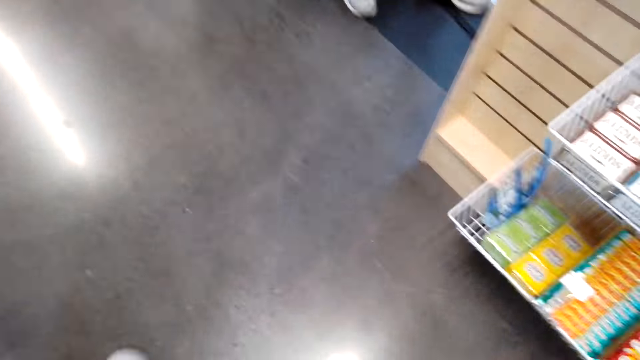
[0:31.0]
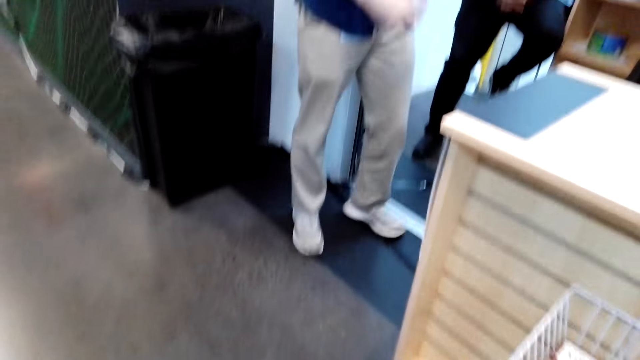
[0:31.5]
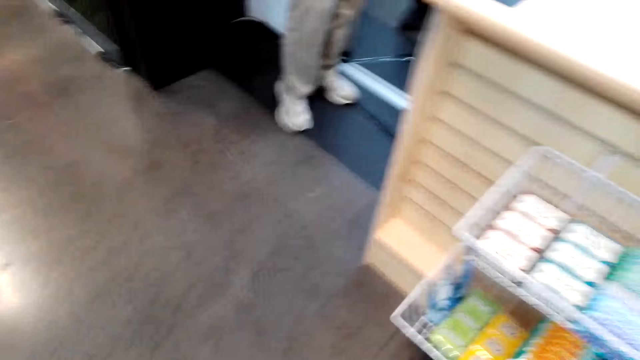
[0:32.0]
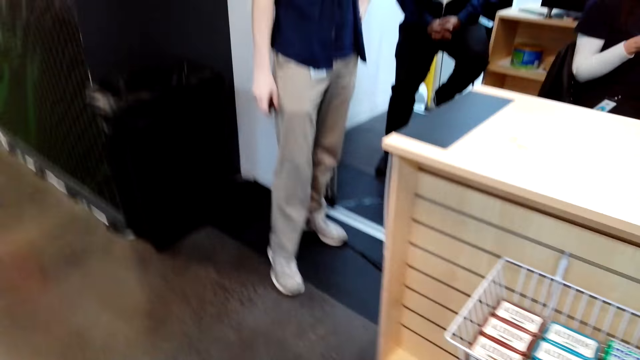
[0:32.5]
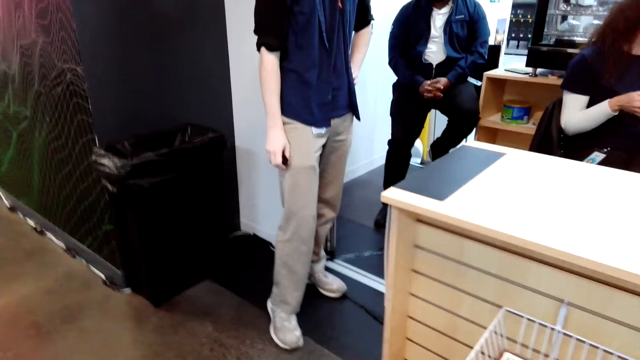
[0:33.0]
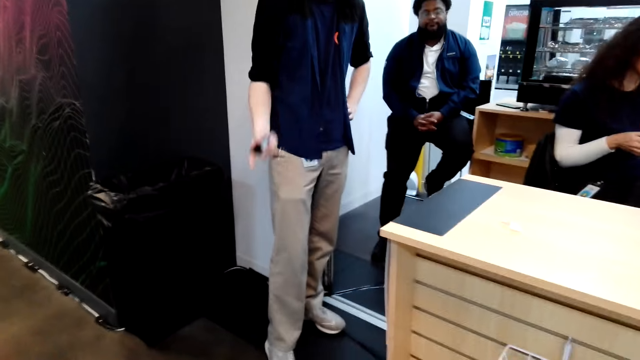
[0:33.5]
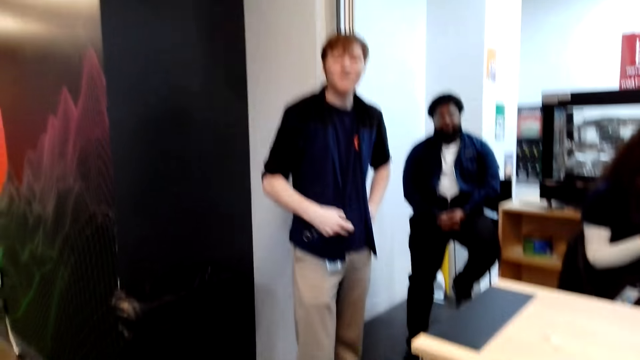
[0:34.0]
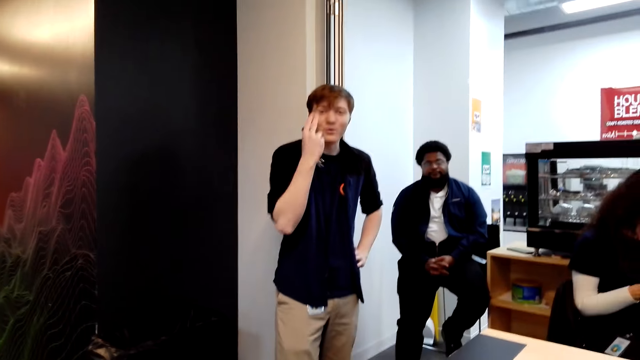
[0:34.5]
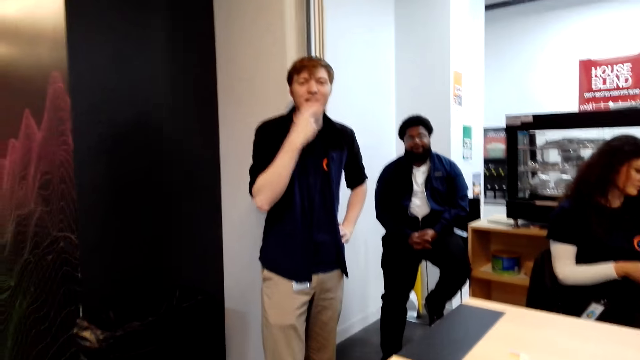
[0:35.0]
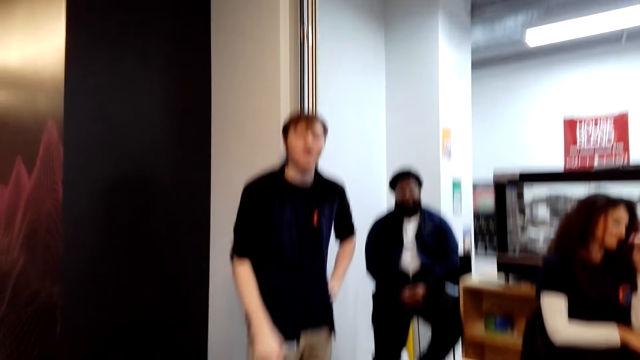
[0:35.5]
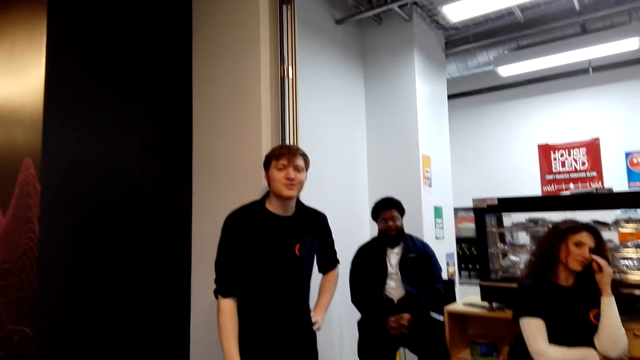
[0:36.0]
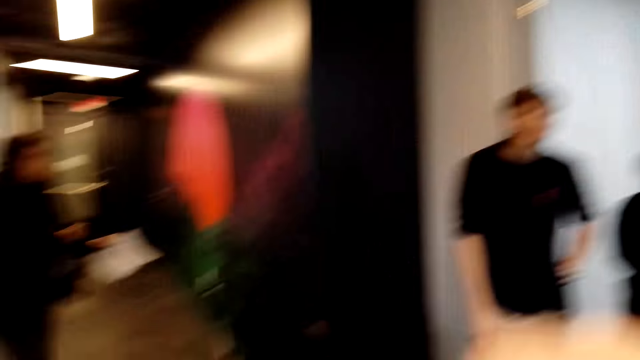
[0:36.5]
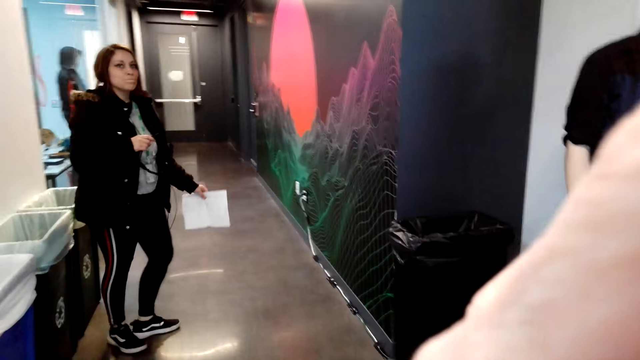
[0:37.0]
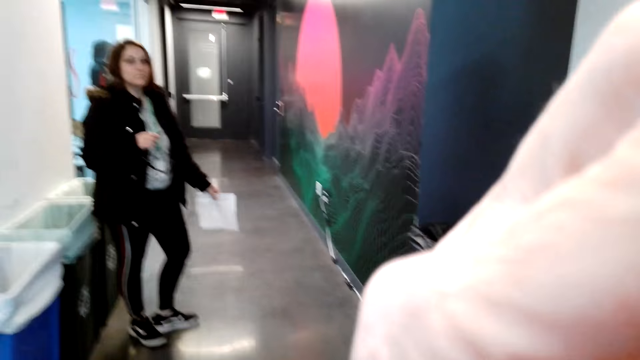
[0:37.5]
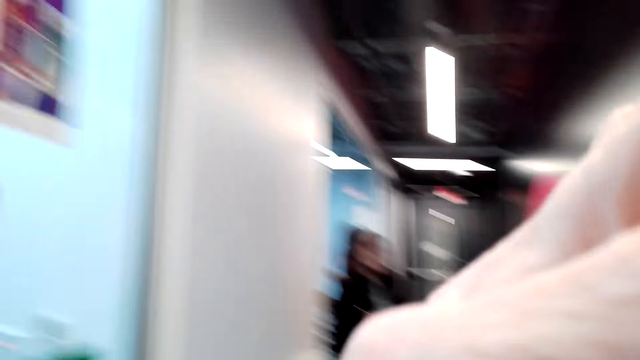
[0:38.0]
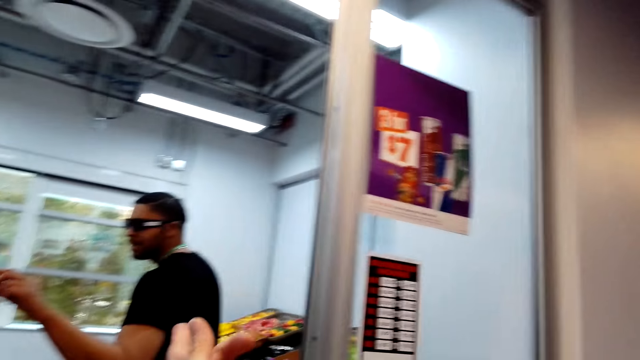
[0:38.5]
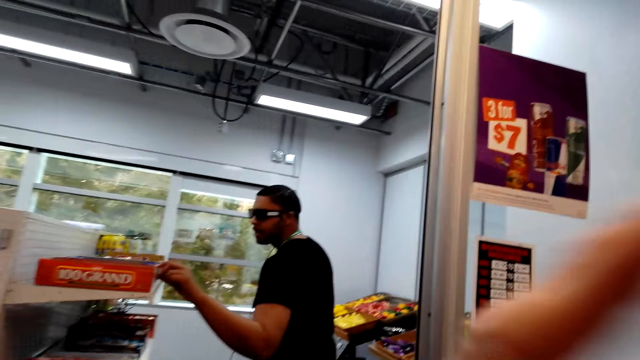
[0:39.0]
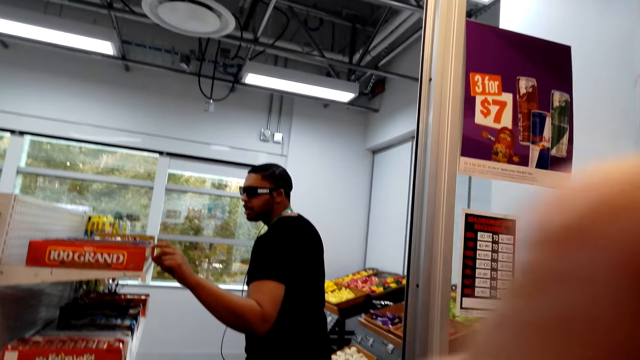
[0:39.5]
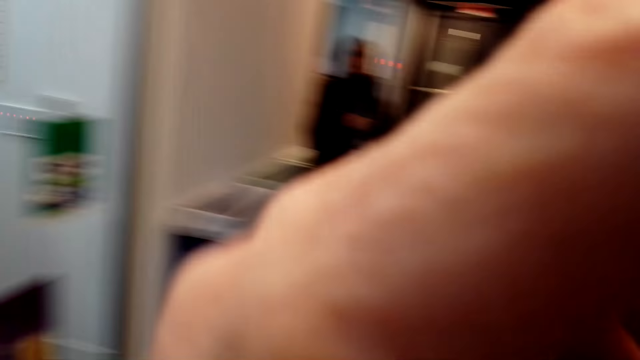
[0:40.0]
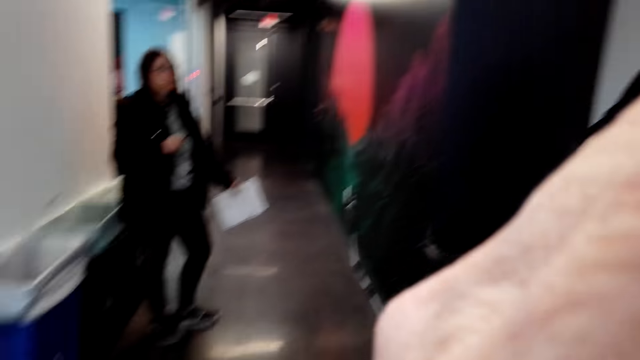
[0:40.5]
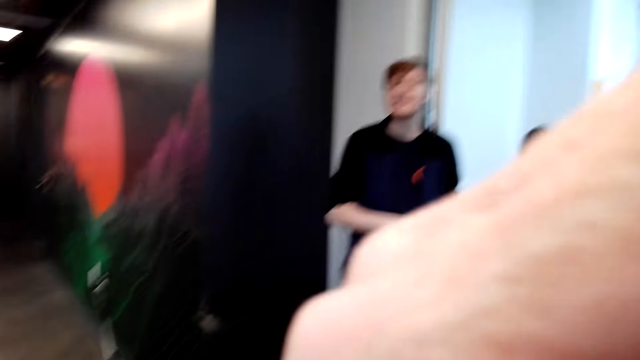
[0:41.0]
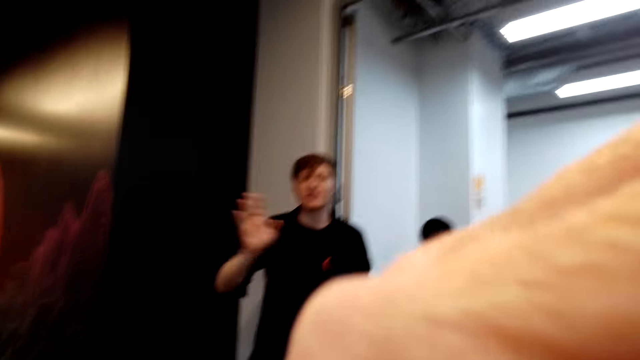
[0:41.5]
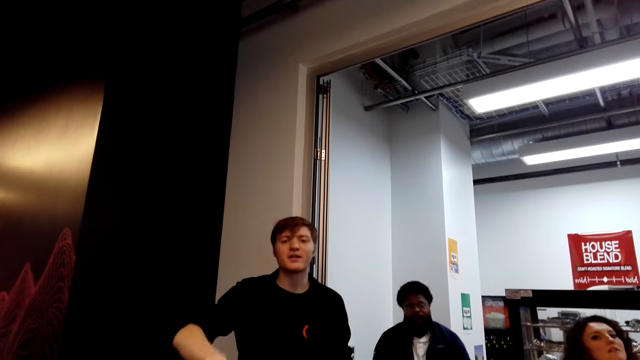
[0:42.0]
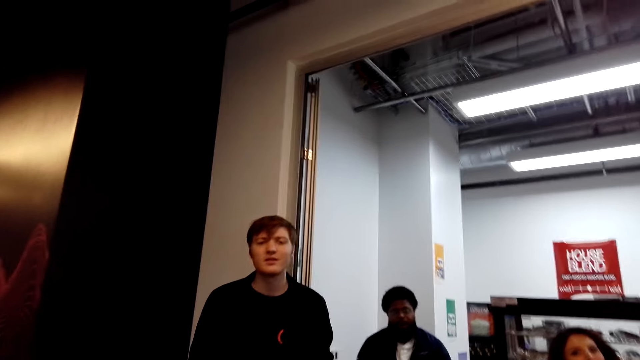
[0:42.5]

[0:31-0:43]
The camera wearer stares at the floor. A man talks to the camera wearer and a woman. The camera wearer fixes her camera. She talks to another man. She fixes her camera. The first man talks to the camera wearer and the woman.

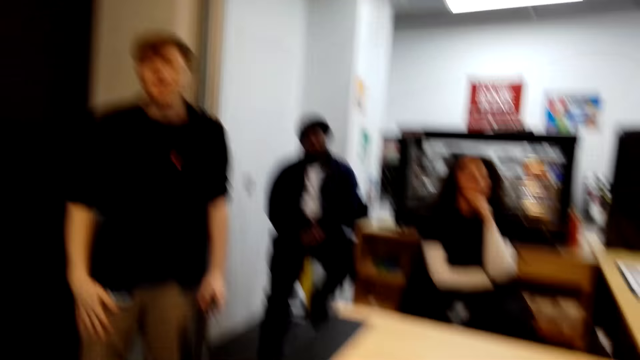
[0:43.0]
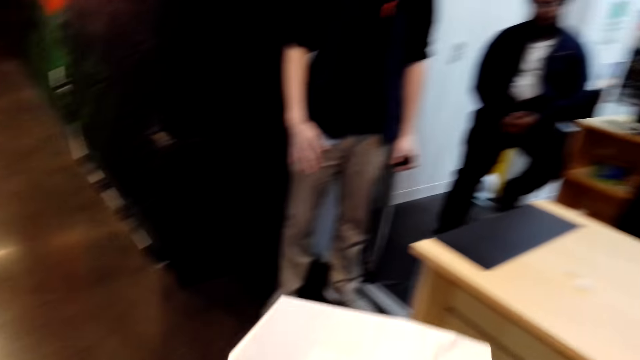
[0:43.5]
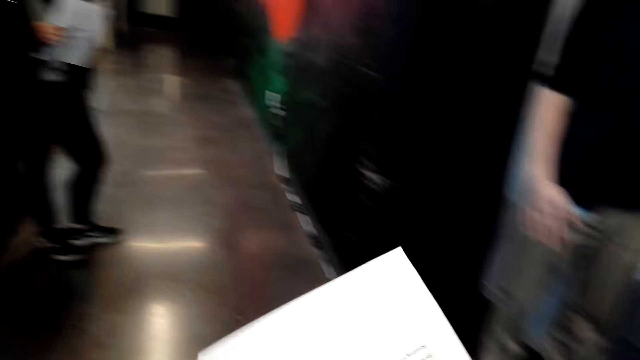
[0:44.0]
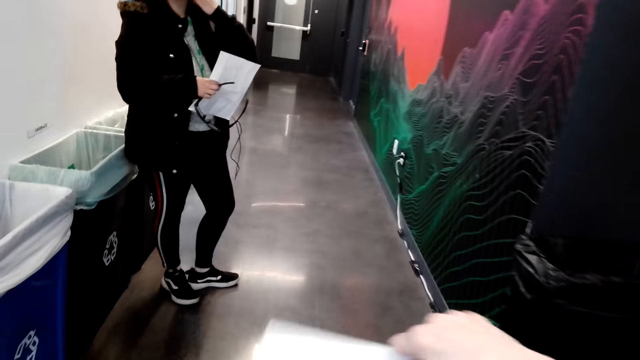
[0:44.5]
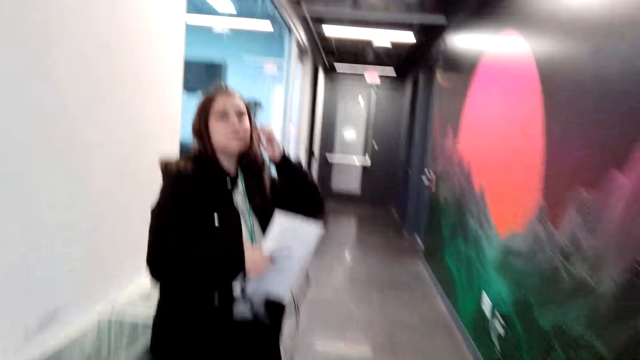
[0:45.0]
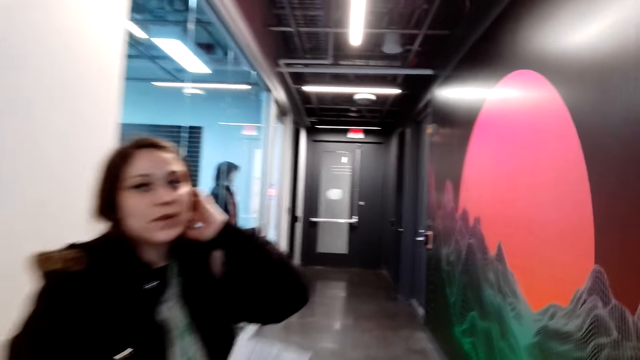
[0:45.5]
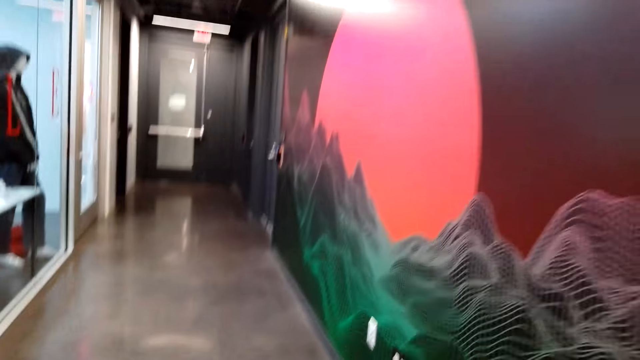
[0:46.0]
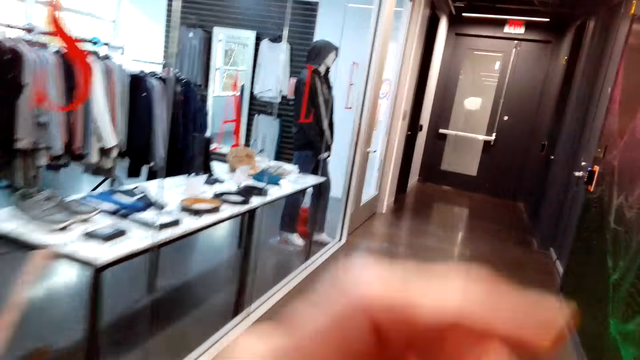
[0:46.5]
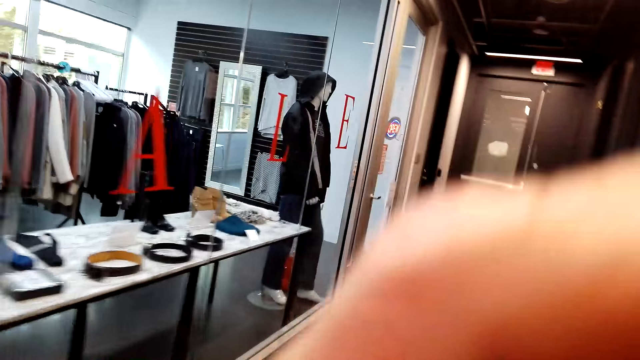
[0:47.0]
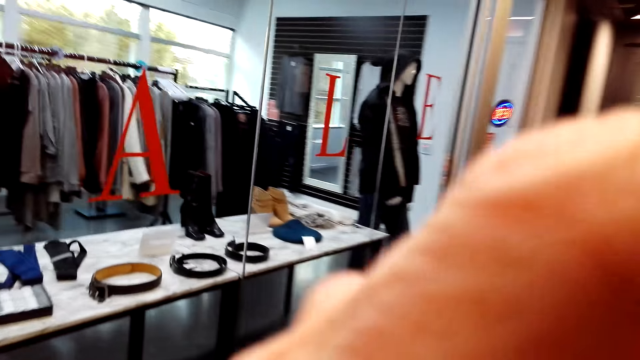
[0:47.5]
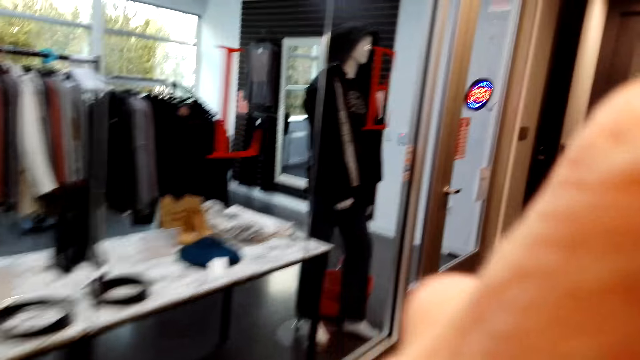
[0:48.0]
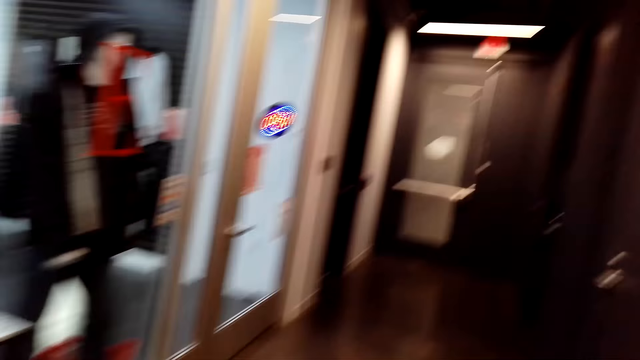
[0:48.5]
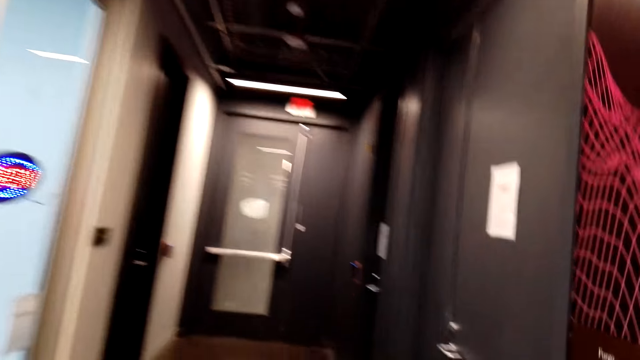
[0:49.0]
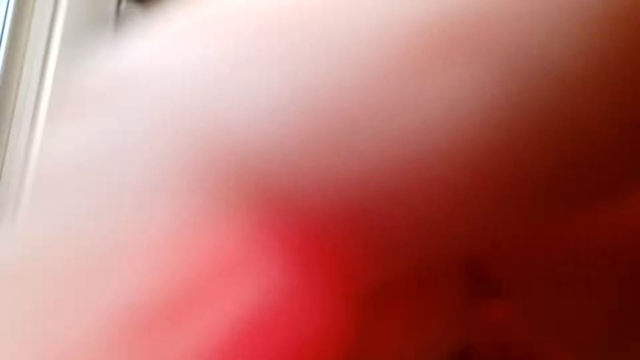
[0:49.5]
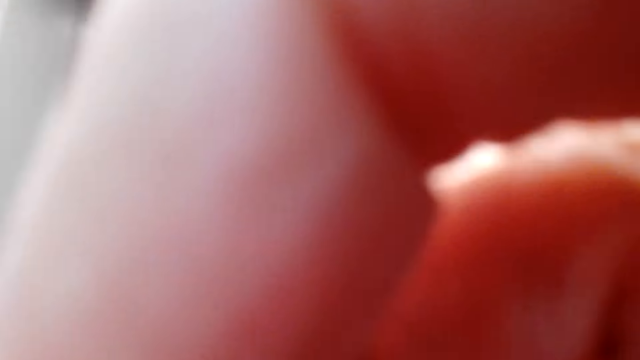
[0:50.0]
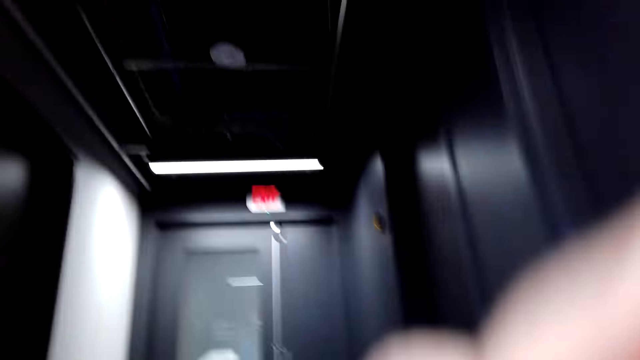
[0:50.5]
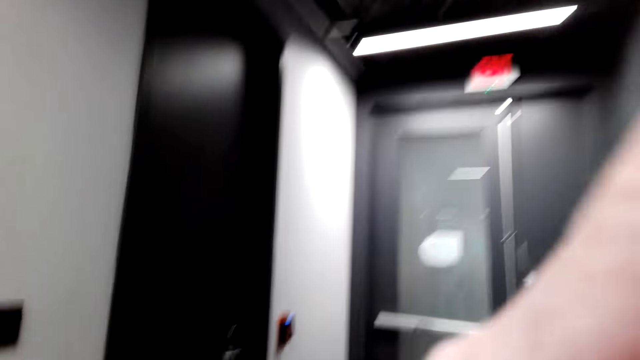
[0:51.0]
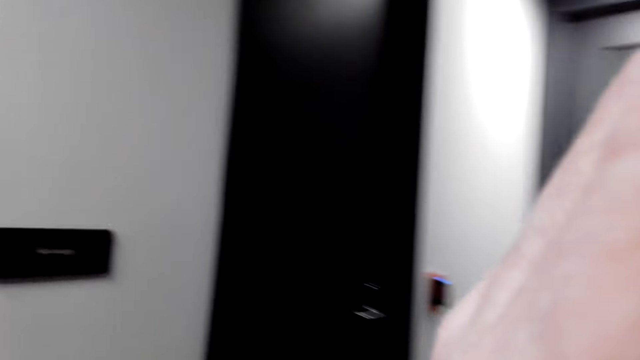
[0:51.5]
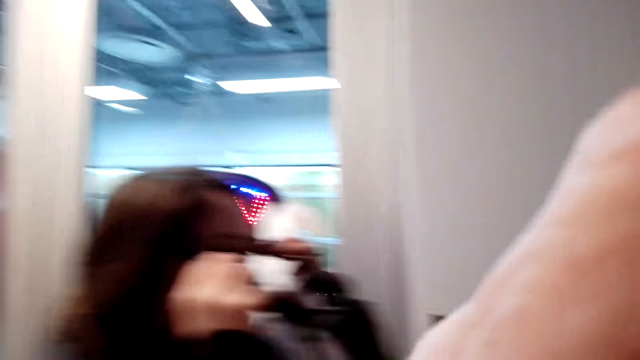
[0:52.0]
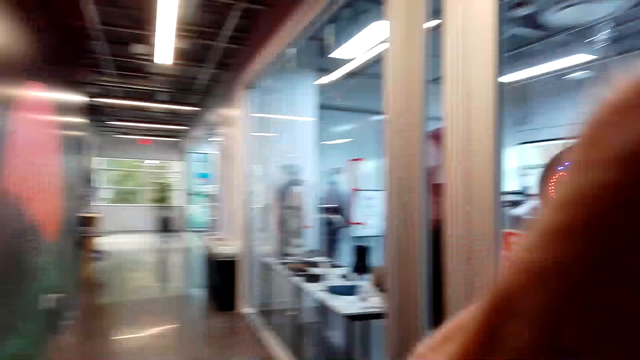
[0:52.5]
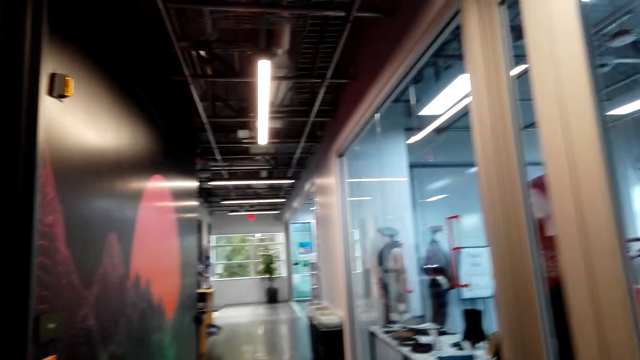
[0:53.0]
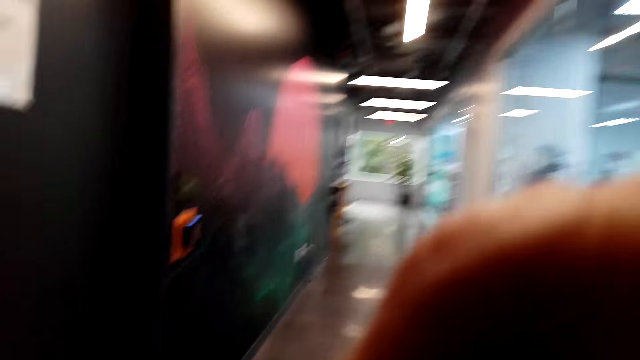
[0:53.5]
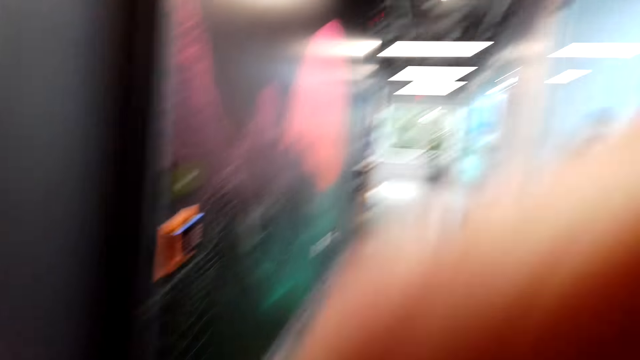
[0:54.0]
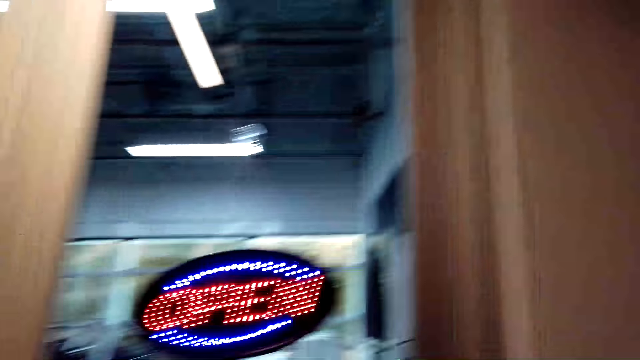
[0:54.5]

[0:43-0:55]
The camera wearer holds the shopping list. She walks towards a woman. A man talks to the camera wearer and the woman. The camera wearer moves around. She walks towards the clothing store. She holds her camera. She talks to the woman. She holds her camera. The woman talks to the camera wearer. The camera wearer holds her camera.
